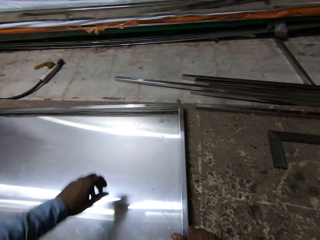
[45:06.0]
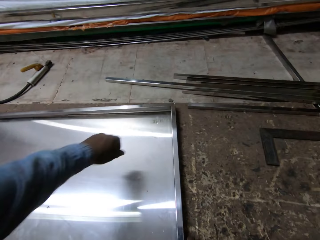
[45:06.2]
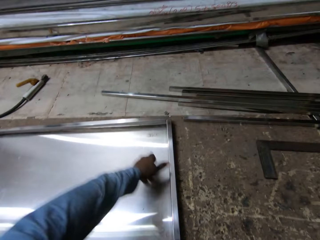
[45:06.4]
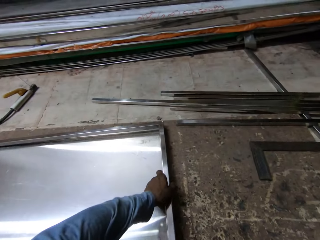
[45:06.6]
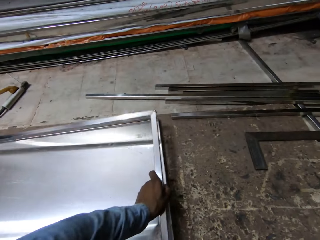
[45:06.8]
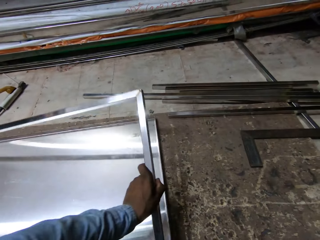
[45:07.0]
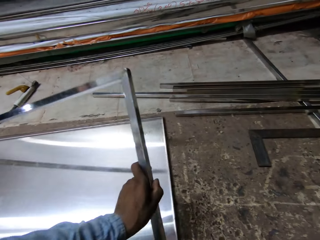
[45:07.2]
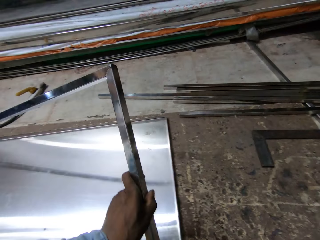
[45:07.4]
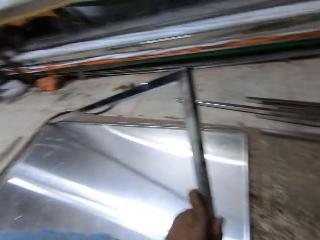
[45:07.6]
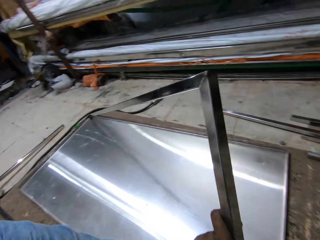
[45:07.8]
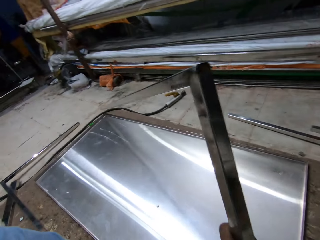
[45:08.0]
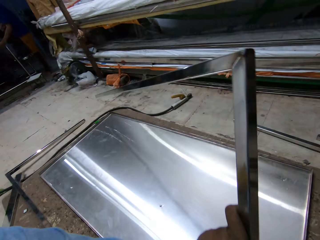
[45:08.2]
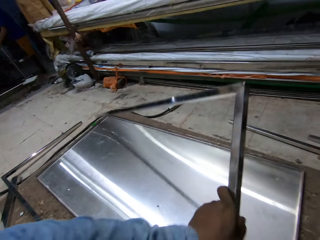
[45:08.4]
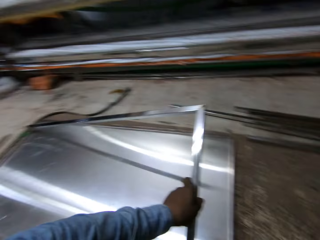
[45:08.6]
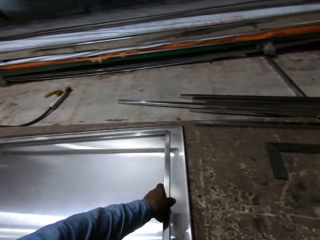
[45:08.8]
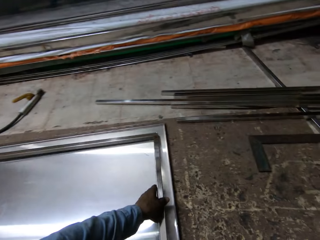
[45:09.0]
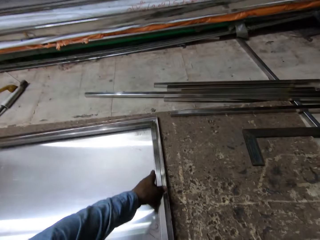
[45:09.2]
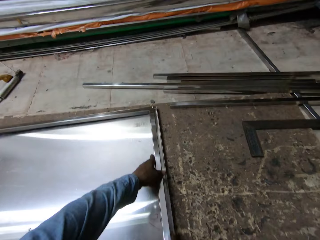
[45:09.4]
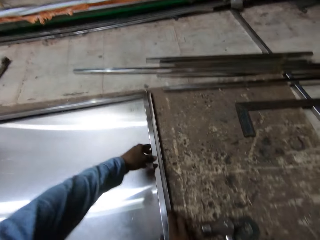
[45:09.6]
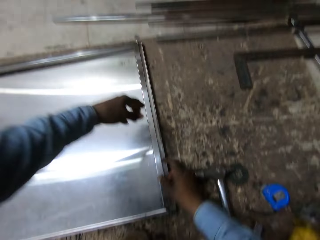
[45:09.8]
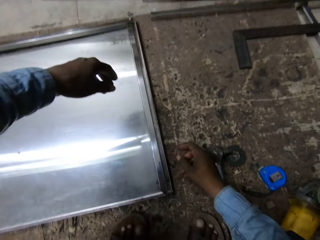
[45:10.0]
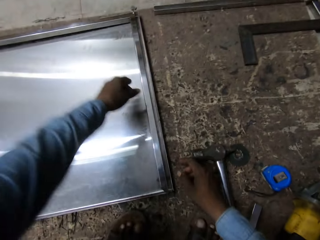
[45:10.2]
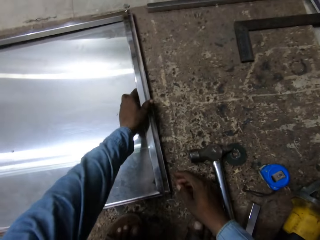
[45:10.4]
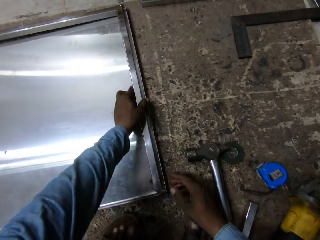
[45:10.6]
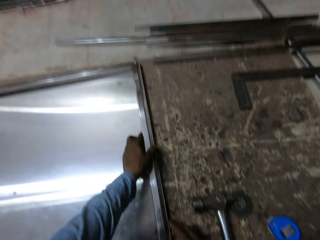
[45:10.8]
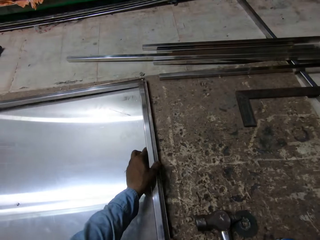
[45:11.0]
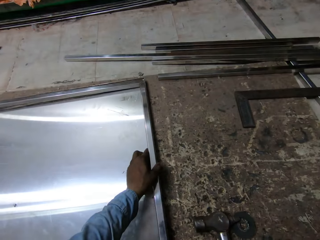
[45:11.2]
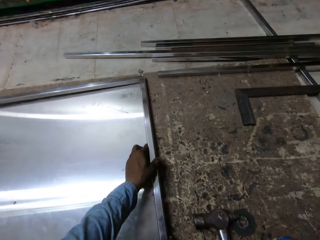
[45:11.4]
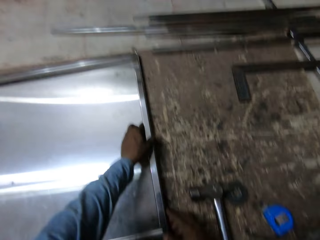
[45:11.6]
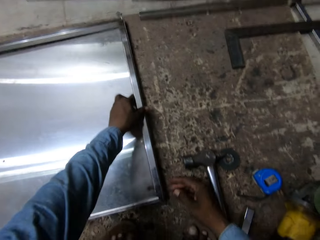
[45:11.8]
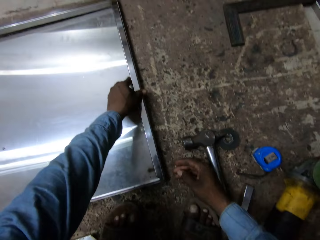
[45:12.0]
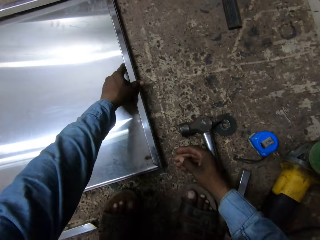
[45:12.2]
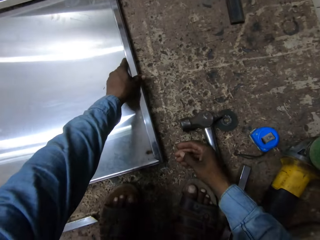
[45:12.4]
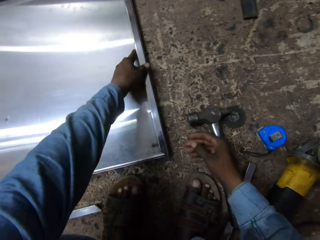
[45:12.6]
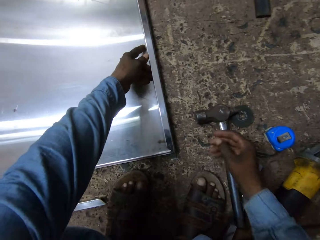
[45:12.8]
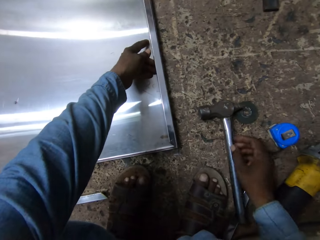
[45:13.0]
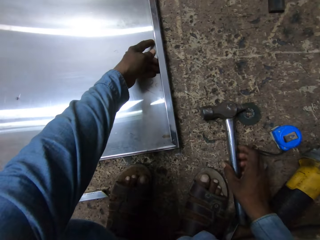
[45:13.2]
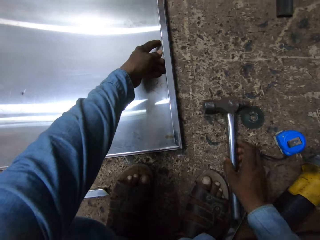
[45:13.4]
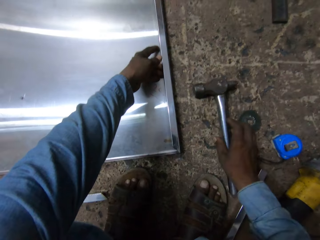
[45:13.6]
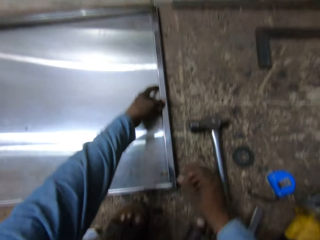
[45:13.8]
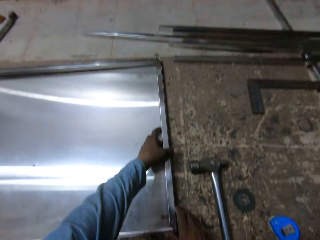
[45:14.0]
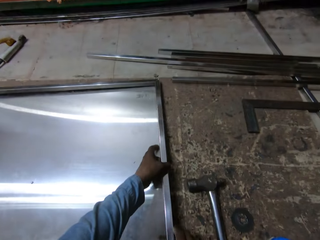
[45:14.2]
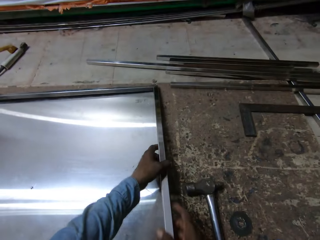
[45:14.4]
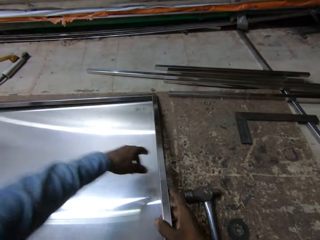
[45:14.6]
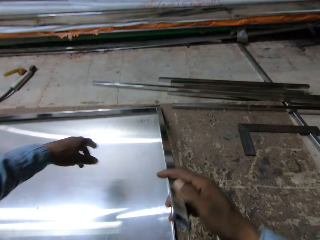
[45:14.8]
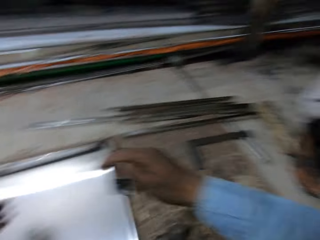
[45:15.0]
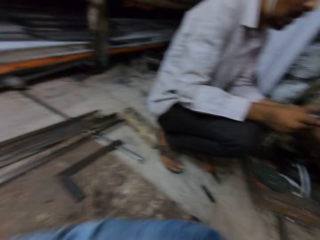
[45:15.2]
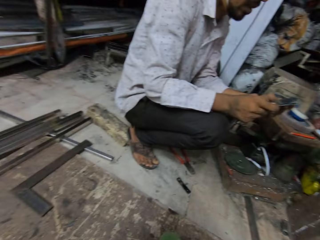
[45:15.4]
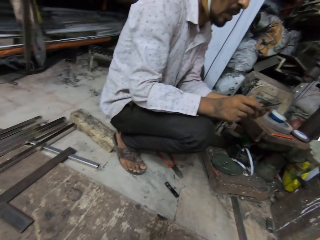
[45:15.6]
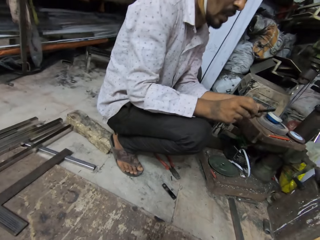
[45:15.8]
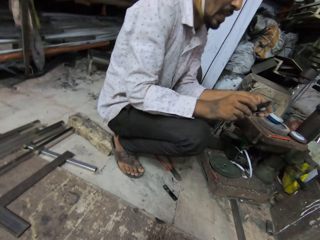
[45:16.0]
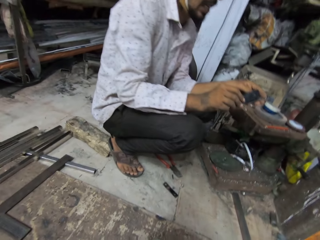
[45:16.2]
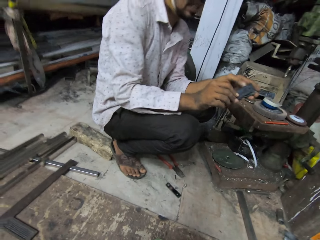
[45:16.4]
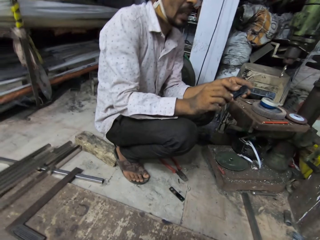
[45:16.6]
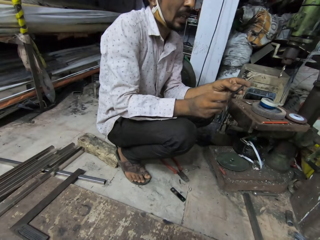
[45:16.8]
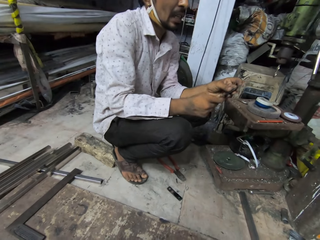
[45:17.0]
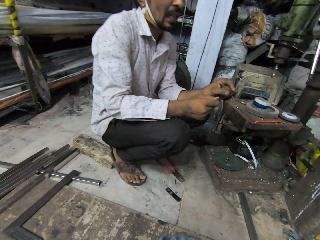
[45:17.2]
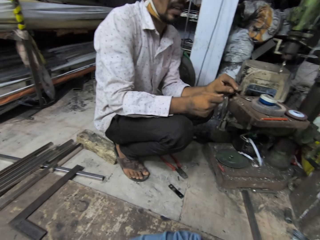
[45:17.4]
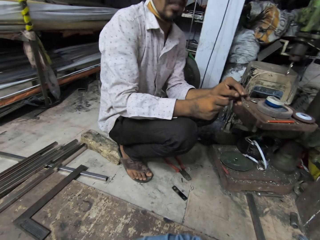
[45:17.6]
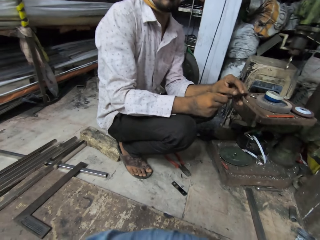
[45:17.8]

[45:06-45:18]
The camera wearer picks the steel bar from the steel sheet with his hands. He drops the steel bar on the steel sheet with his hands. He interacts with a man. He fixes the steel bar on the steel sheet with his left hand. He moves the hammer on the wooden board with his right hand. He picks the steel bar from the steel sheet with his hands. He looks around. Another man touches a small flat iron in both hands.

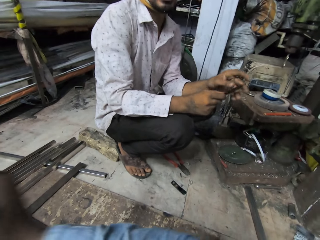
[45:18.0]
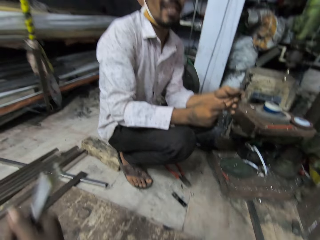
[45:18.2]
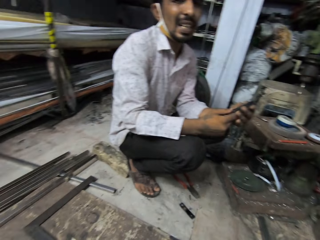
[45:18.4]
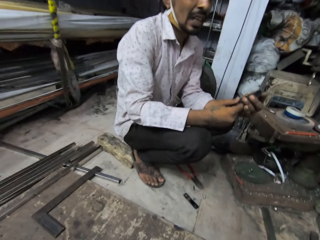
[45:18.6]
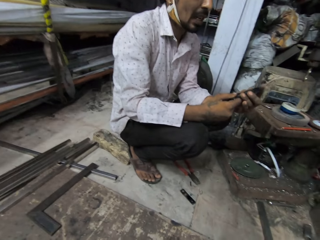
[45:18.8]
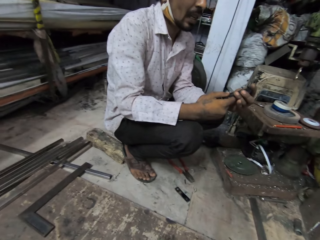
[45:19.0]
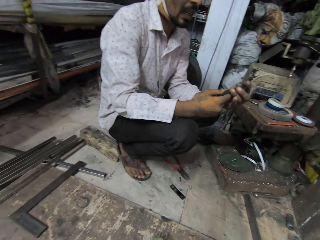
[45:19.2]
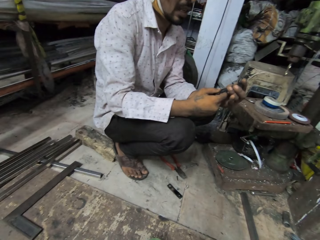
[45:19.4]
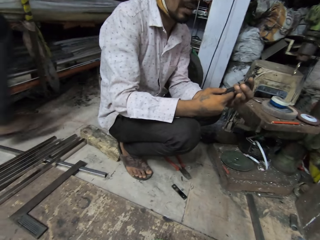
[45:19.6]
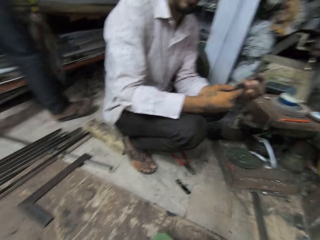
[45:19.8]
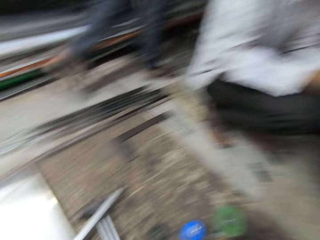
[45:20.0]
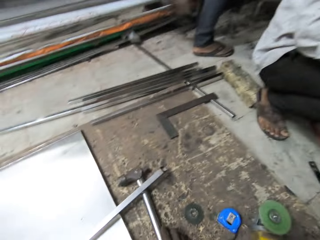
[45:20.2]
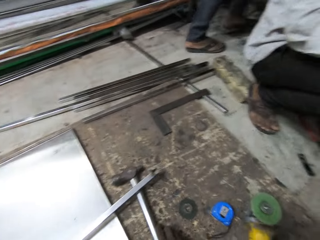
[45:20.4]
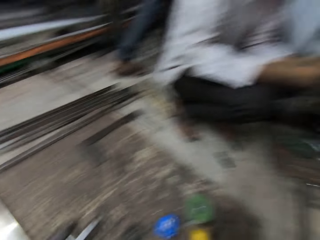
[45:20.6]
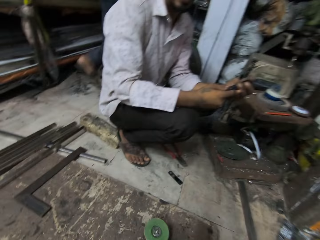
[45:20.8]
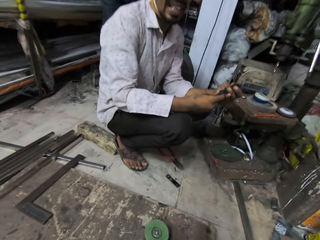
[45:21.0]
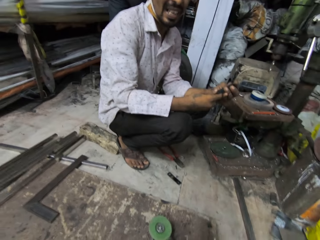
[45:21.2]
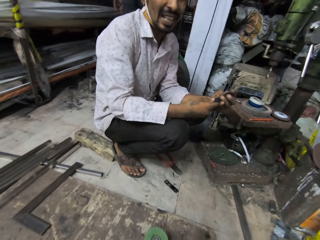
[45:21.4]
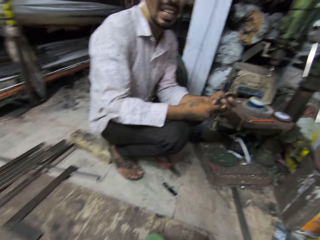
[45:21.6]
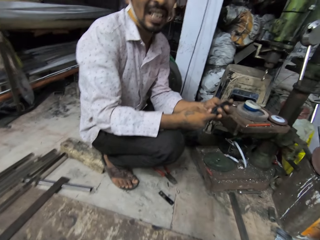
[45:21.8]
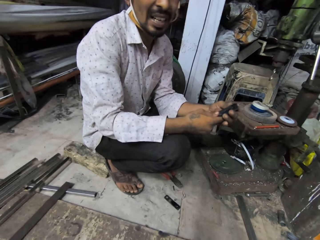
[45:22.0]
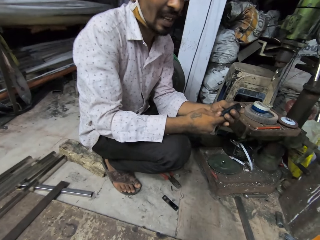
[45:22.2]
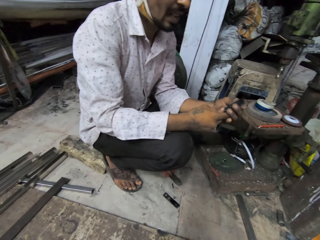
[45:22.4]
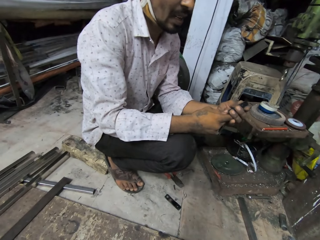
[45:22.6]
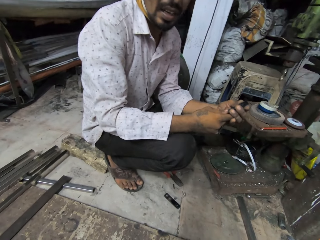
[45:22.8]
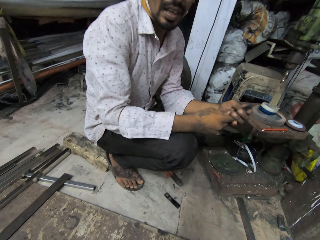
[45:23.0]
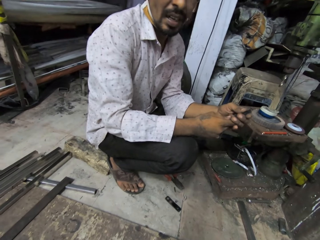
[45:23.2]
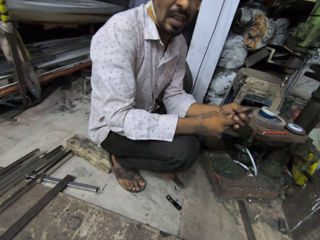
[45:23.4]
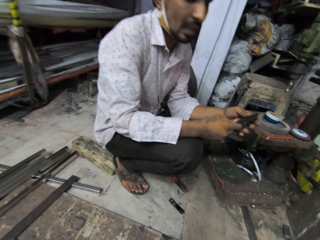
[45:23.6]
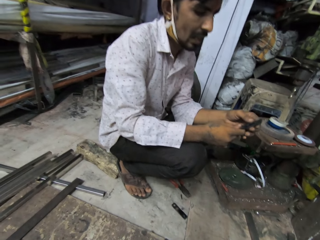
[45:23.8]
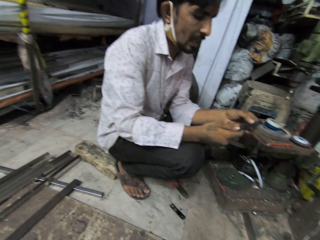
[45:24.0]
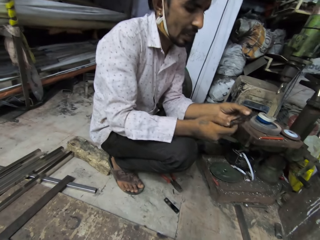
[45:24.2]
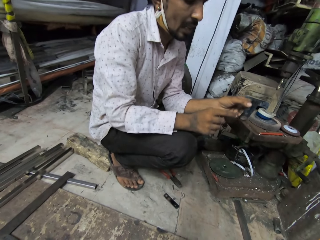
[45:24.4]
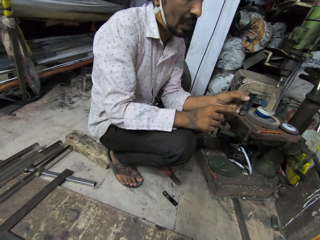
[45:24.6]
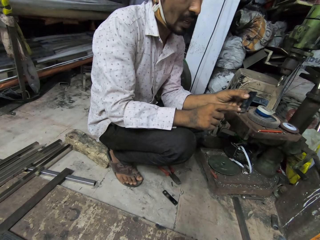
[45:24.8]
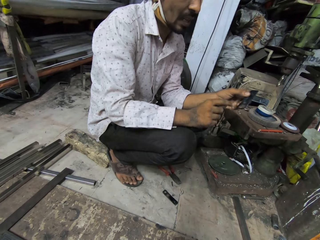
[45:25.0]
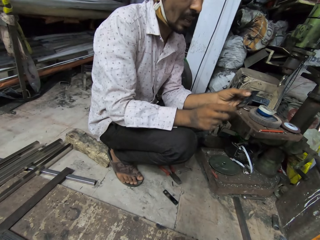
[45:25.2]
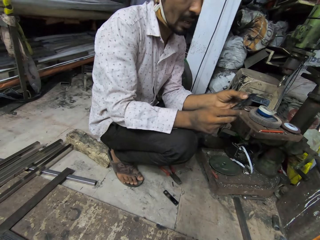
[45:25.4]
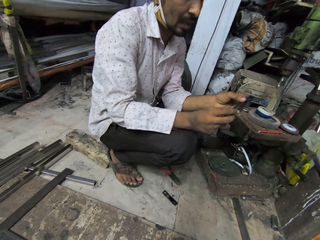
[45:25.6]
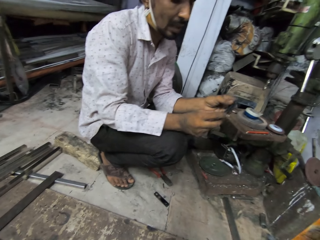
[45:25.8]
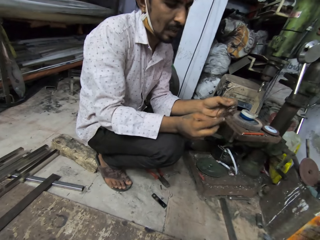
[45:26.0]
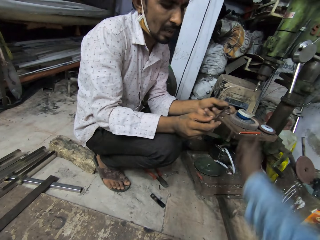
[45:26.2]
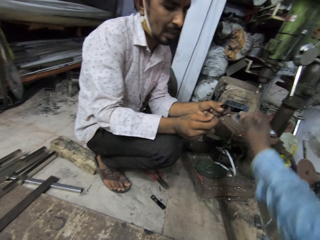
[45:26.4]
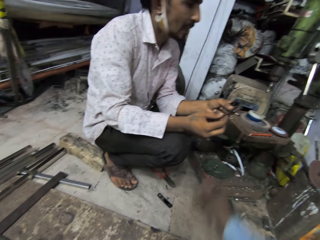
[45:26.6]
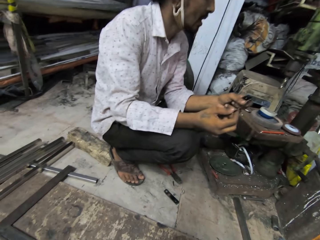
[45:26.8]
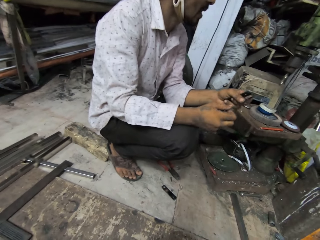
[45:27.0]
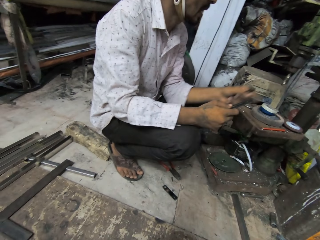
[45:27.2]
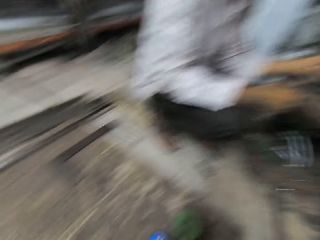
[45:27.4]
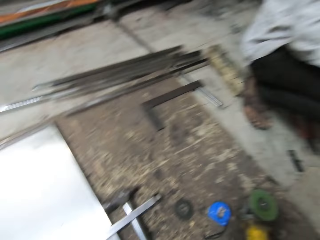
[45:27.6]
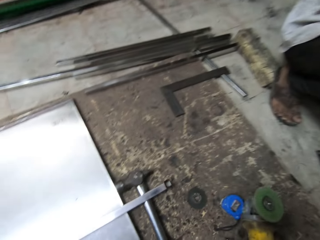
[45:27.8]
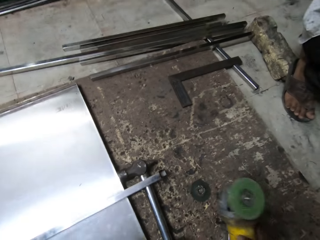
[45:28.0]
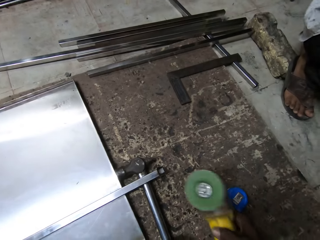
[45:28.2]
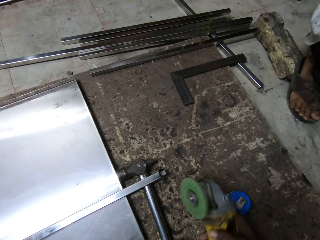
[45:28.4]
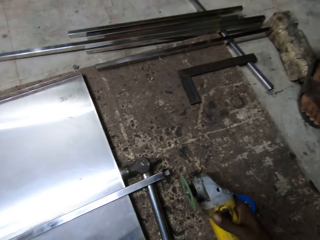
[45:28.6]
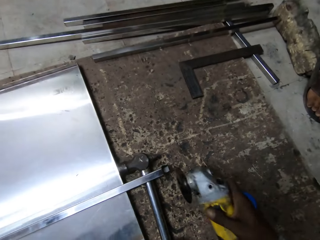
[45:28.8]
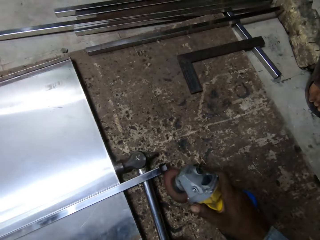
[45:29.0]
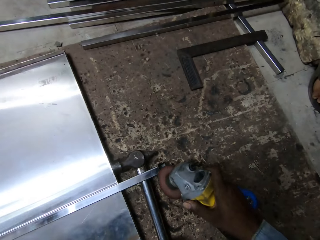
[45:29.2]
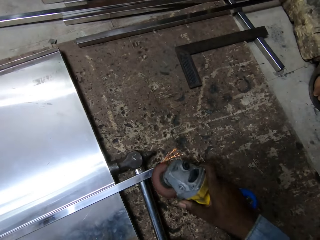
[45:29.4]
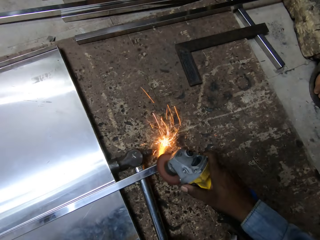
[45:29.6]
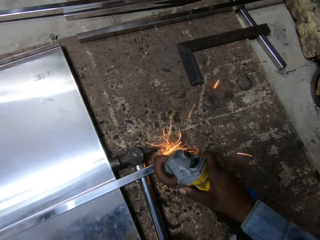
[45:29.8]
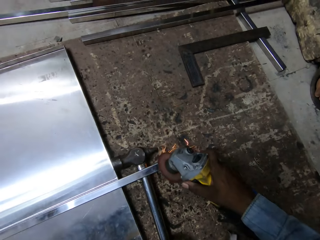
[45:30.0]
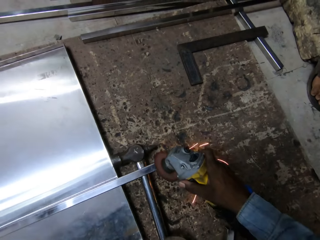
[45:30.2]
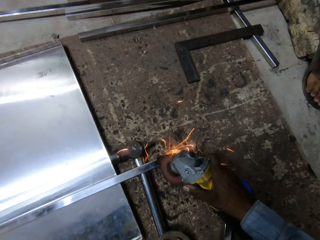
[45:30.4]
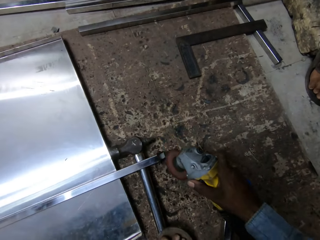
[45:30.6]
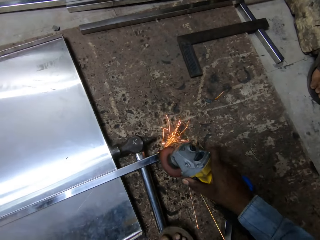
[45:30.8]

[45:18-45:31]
The camera wearer moves the flat metal frame with his right hand. He converses with a man. Another man walks past the first man. The first man holds the small flat iron with his left hand, touches the small flat iron with his right index finger, and touches the small flat iron in both hands. The camera wearer moves the hand. The first man holds the small flat iron with his right hand. The camera wearer talks with the first man. He picks an angle grinder from the floor with his right hand. He grinds an edge of the flat metal frame with the angle grinder in his right hand.
